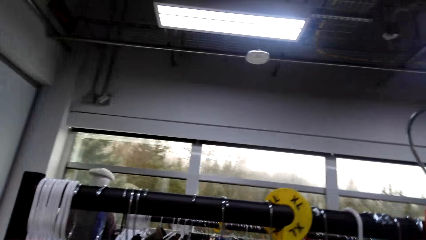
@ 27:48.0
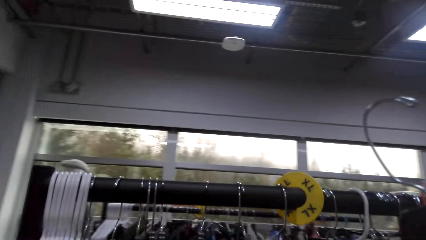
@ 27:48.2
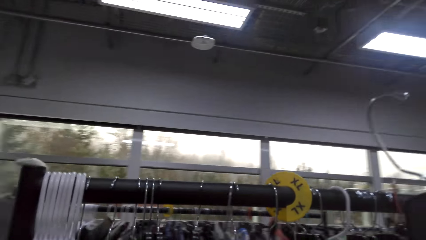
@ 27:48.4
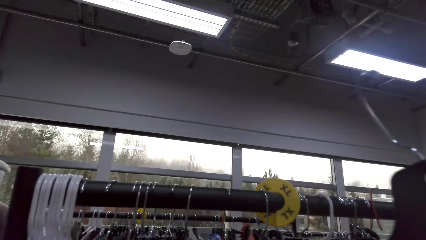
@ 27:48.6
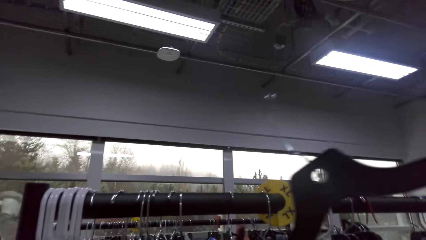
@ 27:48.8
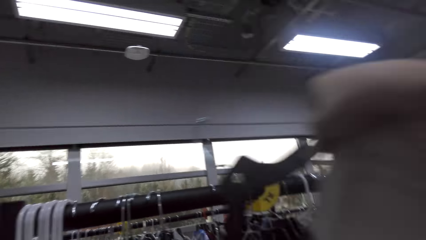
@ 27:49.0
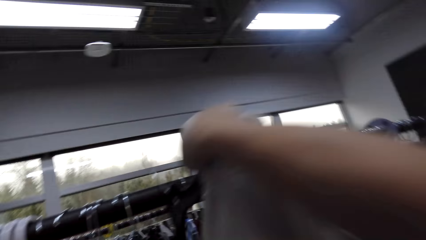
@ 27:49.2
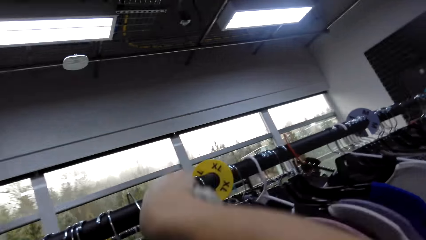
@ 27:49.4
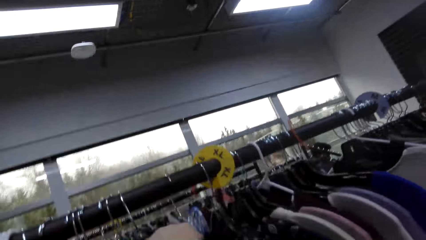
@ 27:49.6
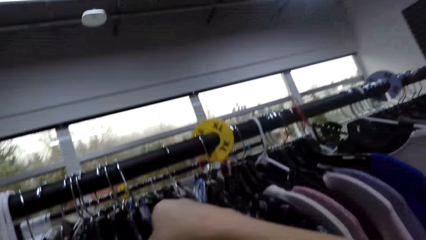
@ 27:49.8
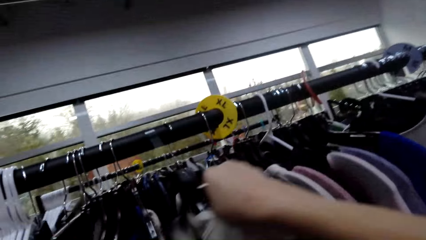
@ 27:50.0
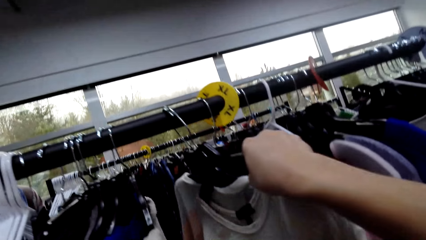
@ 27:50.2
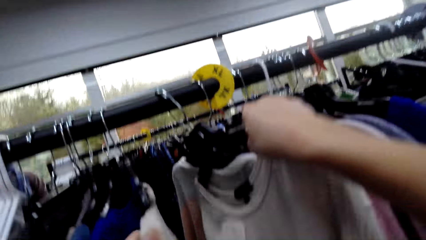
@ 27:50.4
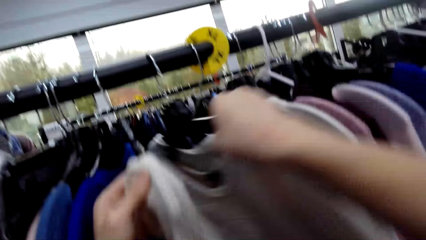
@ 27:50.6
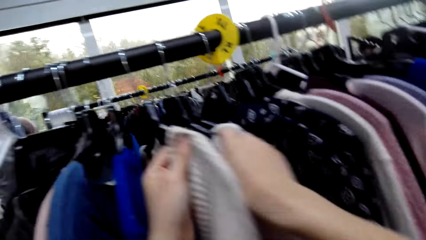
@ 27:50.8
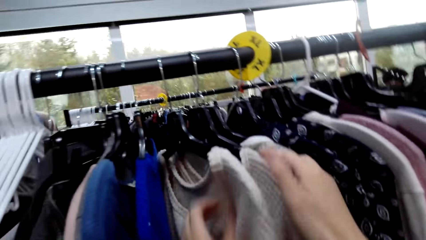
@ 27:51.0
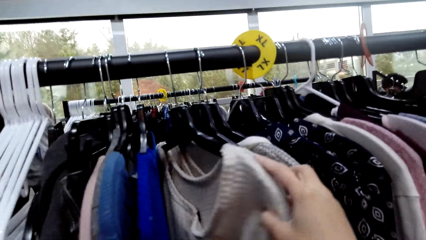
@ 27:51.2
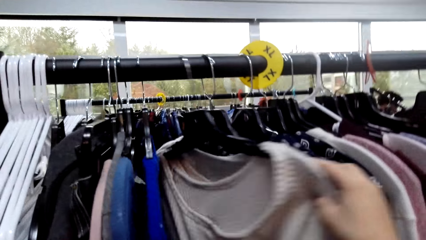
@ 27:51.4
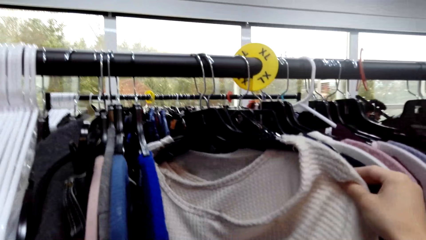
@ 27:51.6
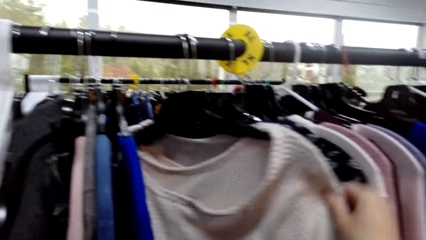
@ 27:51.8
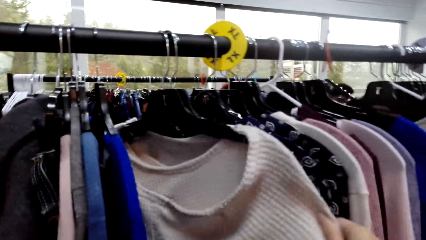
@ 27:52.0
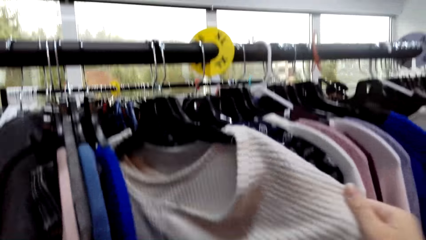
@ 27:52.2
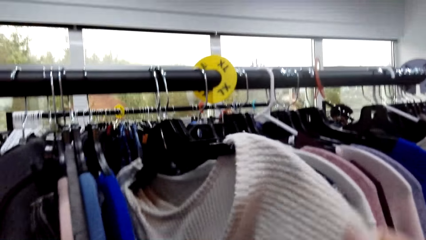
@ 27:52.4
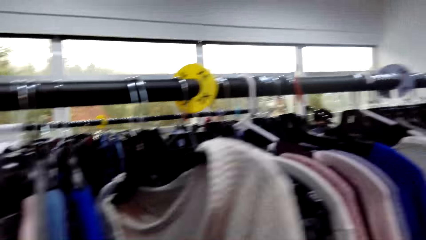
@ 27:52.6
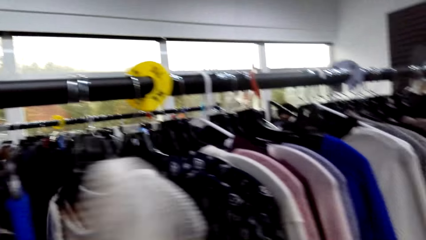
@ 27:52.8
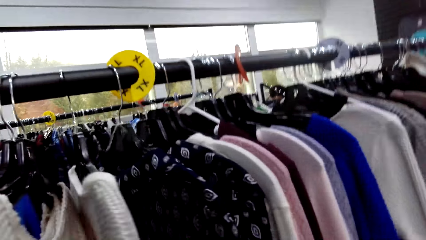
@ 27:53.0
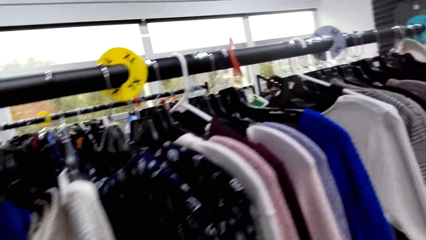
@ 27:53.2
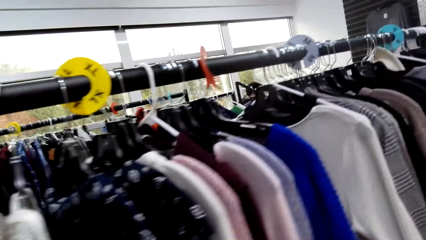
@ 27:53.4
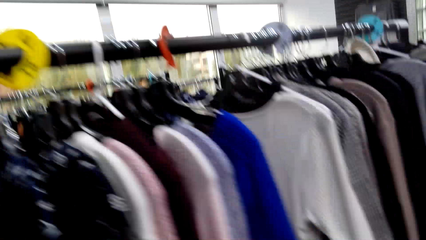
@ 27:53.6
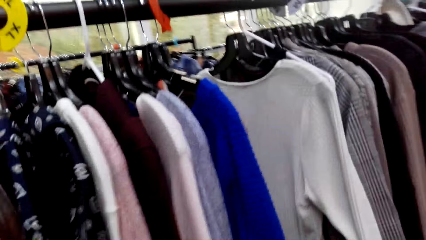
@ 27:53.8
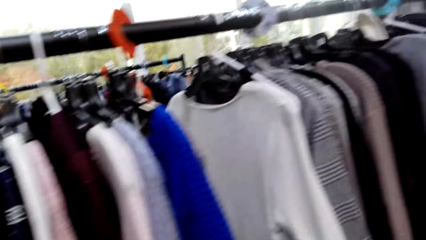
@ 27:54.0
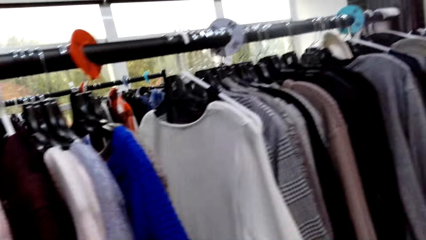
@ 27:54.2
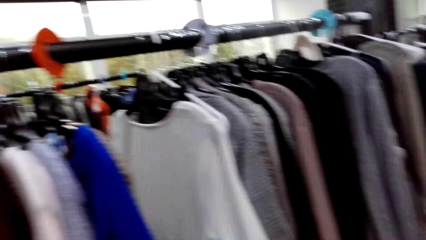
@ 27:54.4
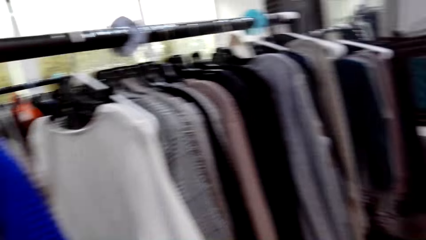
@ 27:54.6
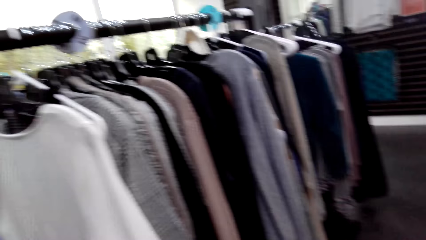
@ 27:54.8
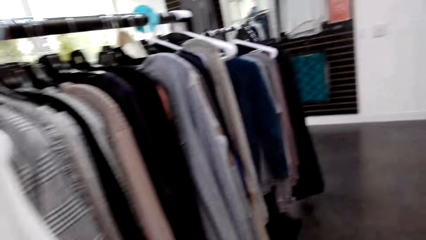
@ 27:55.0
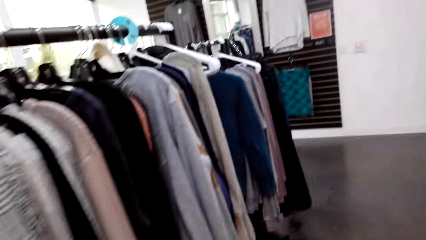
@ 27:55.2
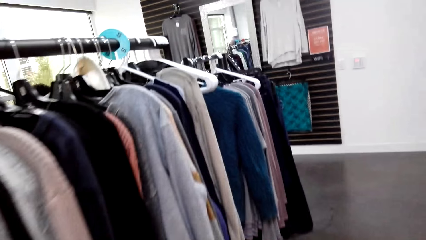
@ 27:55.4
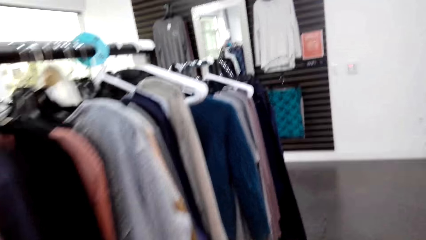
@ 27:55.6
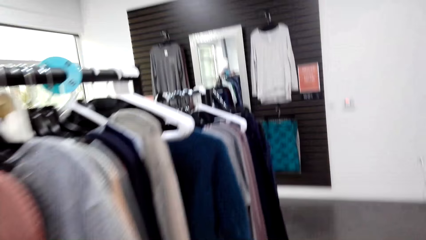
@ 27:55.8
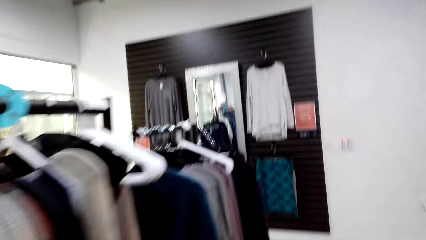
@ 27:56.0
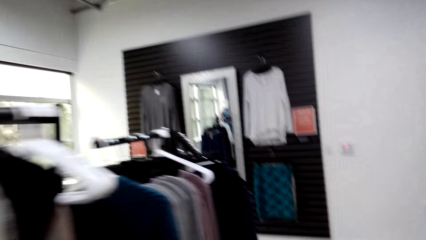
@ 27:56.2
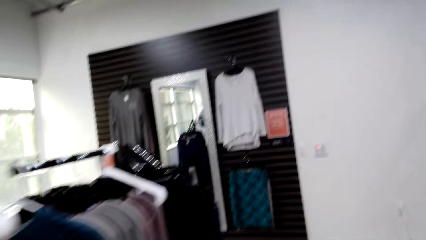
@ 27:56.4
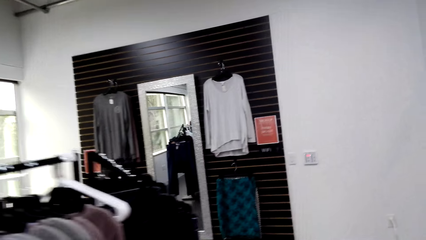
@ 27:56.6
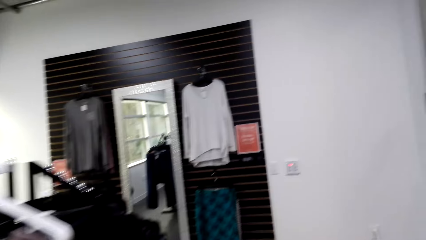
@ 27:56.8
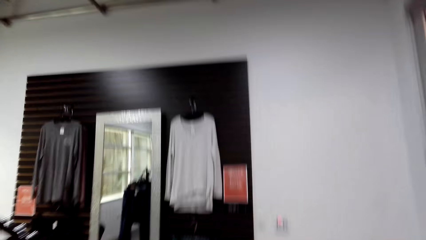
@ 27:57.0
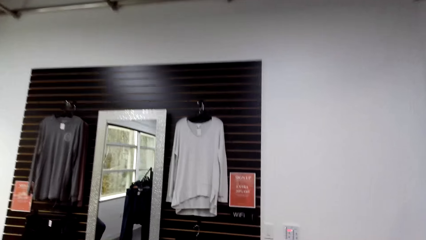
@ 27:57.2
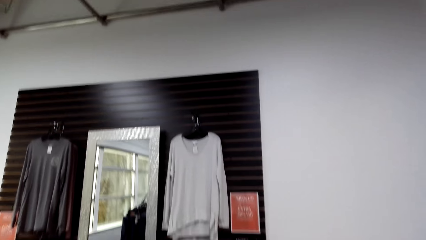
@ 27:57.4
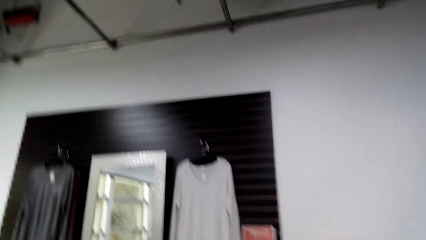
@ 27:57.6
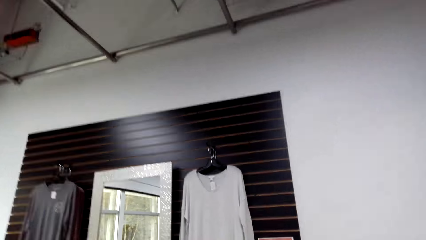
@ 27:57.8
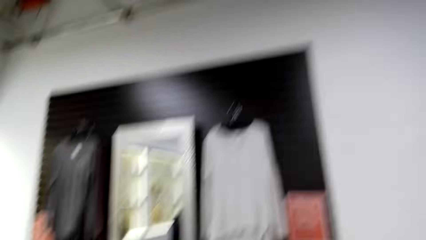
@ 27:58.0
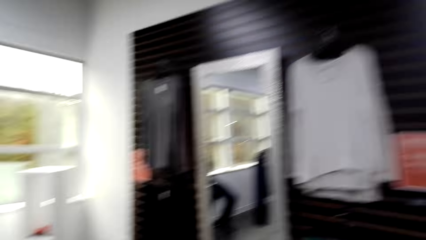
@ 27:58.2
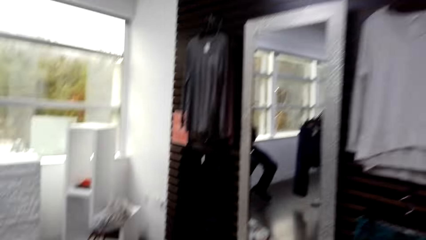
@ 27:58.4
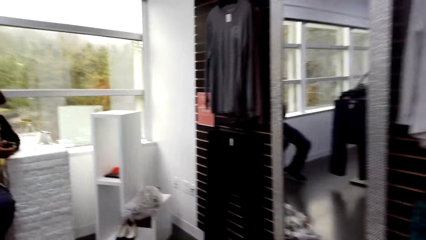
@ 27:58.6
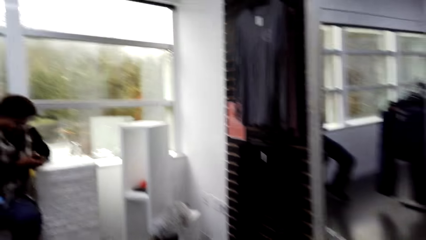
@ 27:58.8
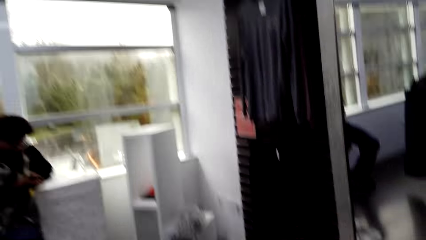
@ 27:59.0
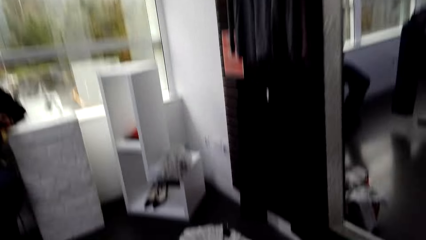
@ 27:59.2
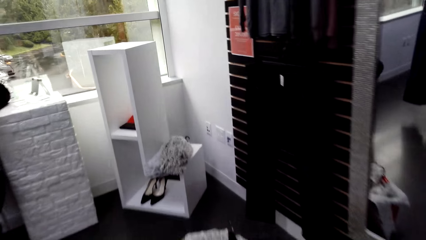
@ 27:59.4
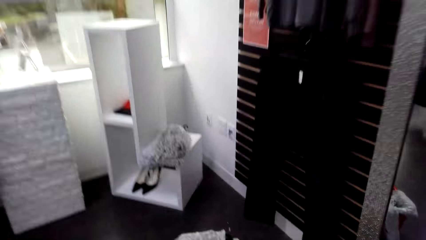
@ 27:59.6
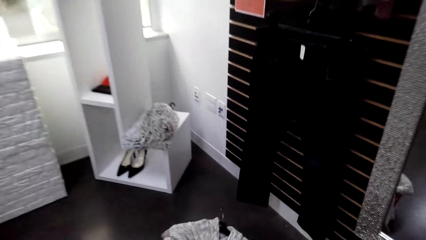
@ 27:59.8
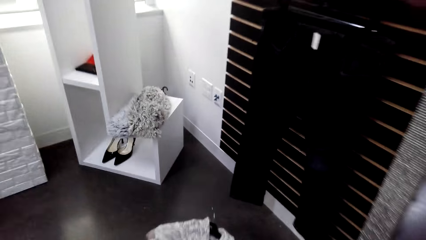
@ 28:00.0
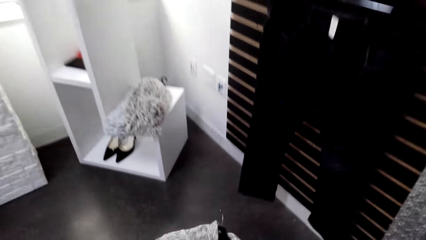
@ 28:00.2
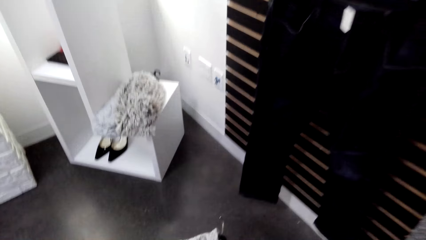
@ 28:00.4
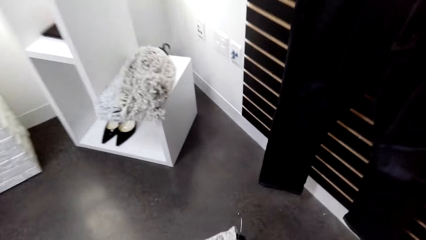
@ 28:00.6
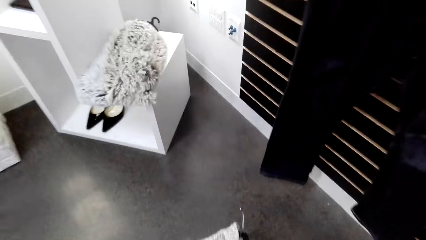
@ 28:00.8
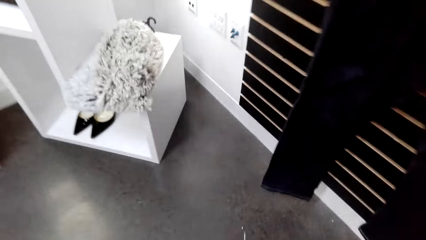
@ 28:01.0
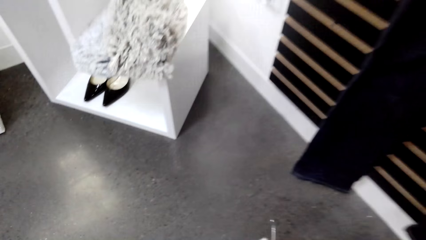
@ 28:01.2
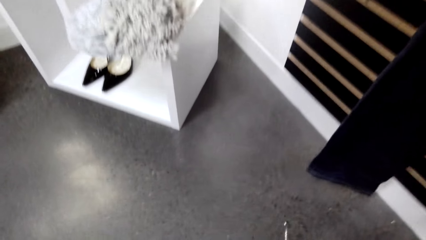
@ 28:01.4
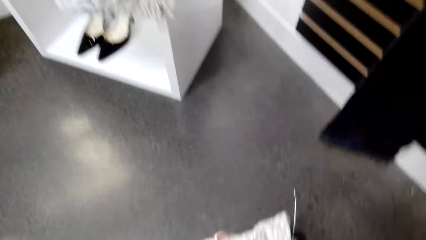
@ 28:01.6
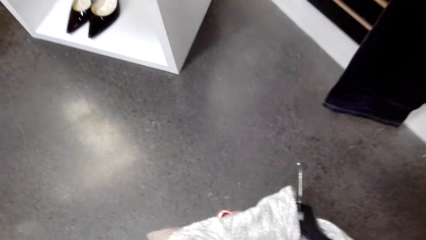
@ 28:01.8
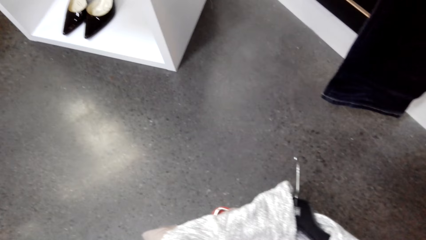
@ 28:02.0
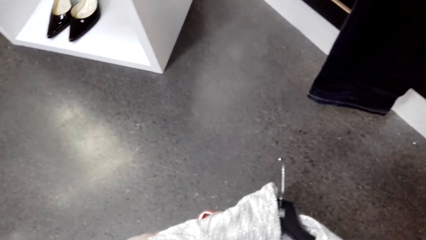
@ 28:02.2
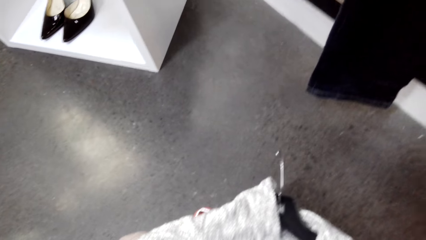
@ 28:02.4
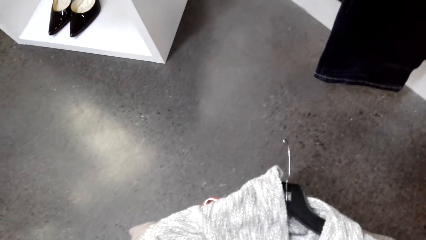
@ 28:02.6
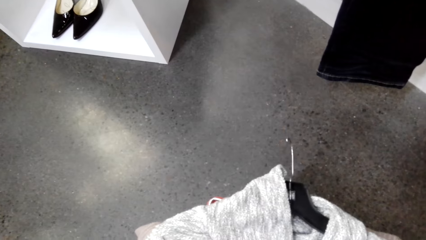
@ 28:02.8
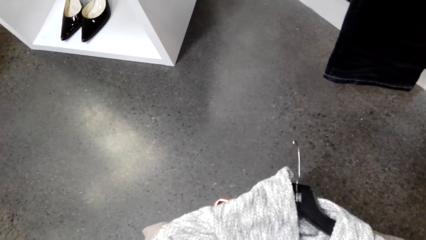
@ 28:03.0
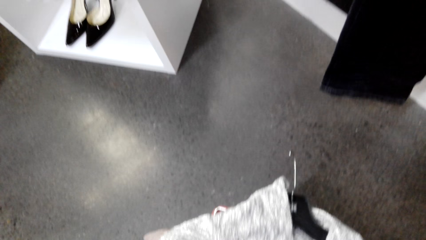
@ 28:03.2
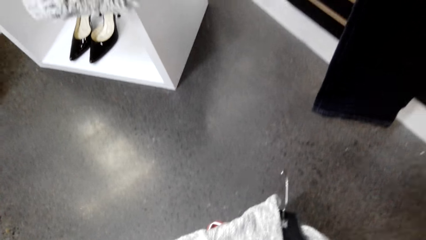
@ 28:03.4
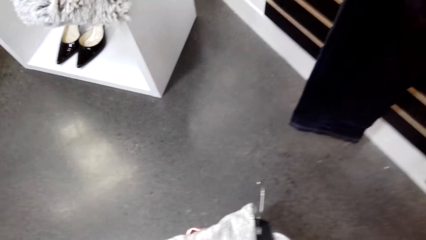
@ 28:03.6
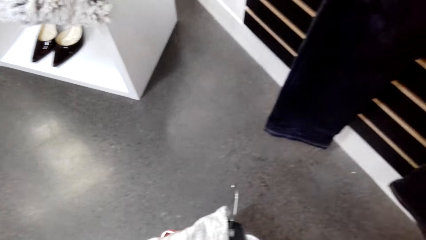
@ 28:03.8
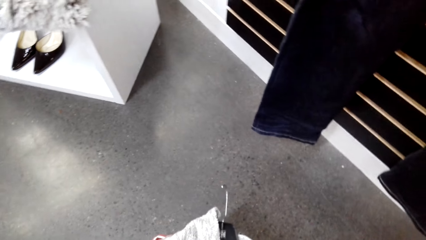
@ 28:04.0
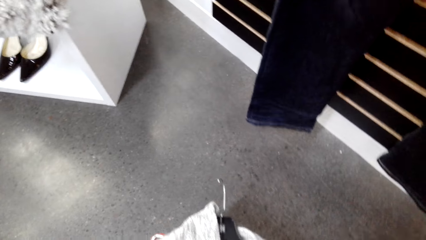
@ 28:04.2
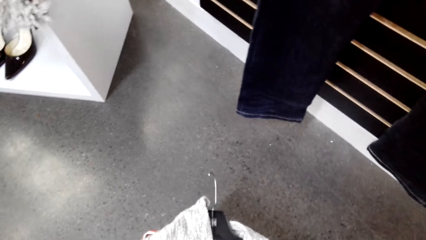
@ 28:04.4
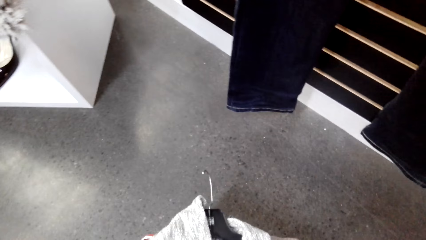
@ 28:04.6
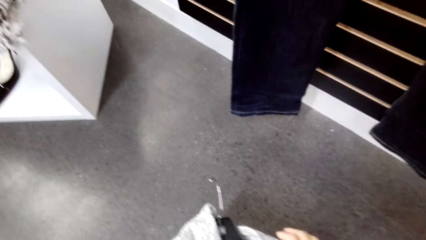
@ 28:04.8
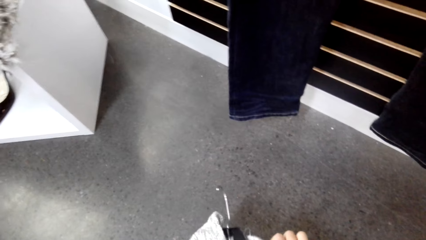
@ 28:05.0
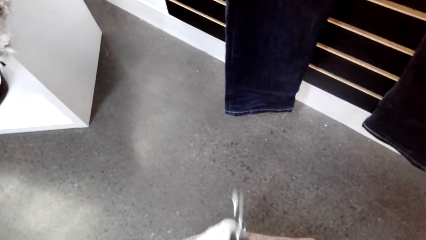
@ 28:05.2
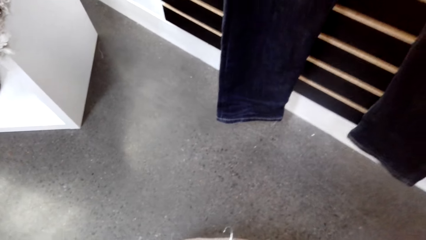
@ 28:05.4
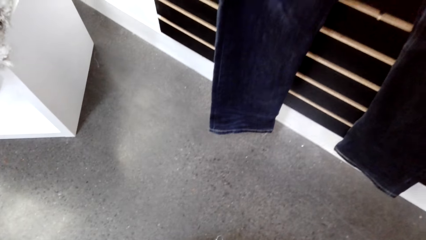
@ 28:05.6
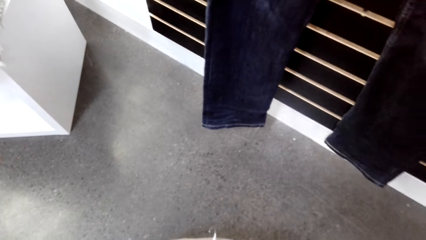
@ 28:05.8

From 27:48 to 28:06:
The camera wearer walks back. They move towards the clothes basket. They walk left.
